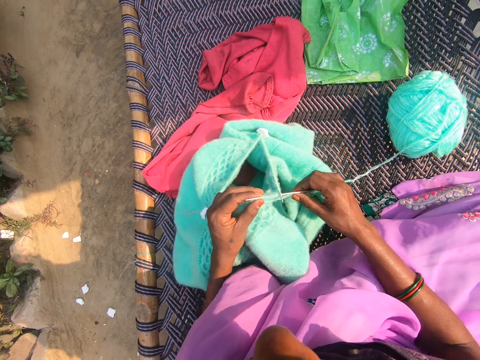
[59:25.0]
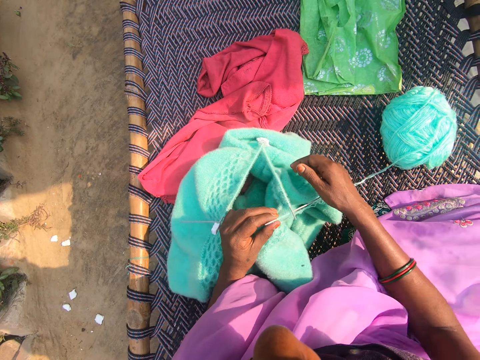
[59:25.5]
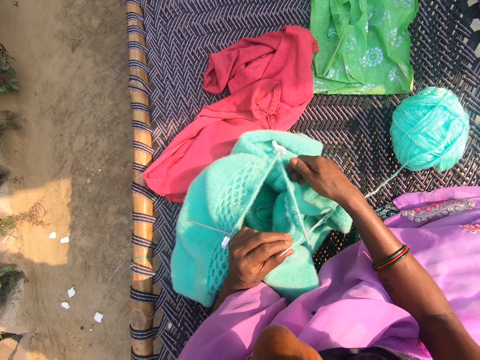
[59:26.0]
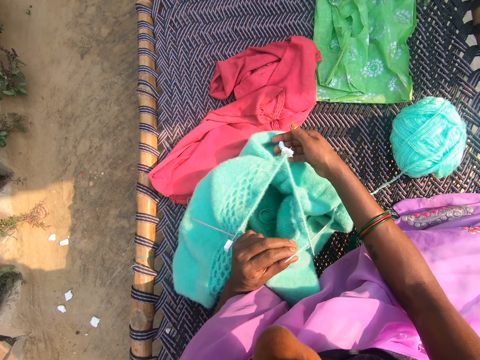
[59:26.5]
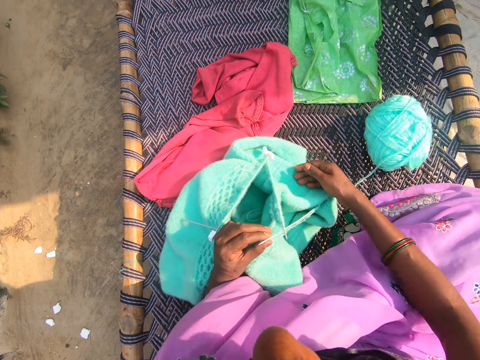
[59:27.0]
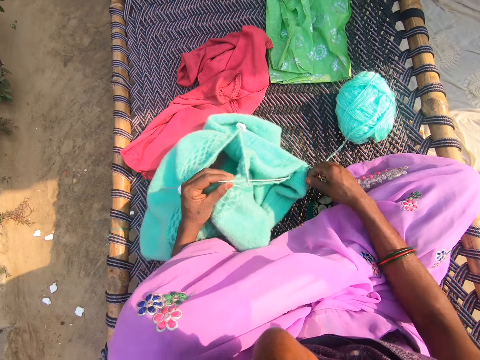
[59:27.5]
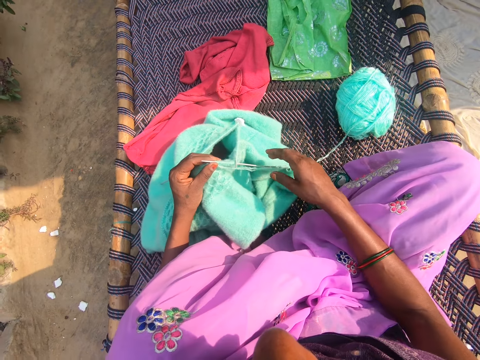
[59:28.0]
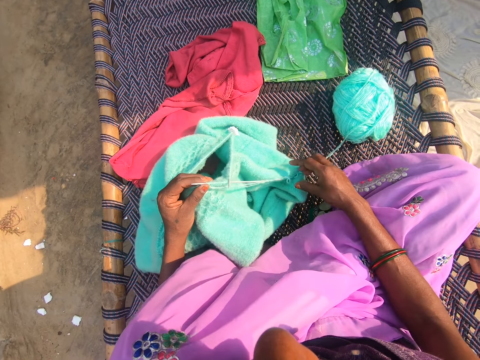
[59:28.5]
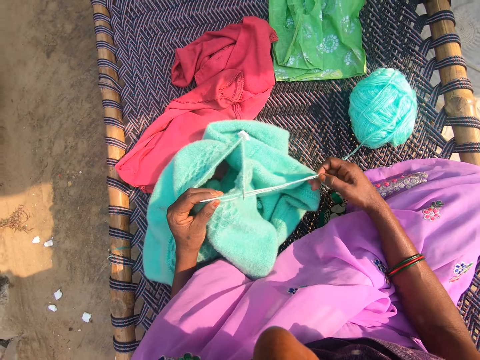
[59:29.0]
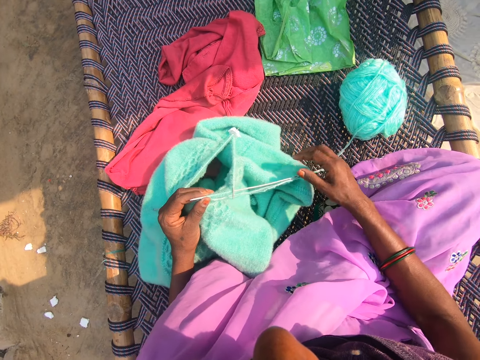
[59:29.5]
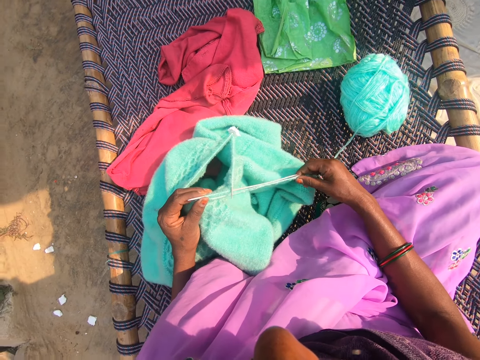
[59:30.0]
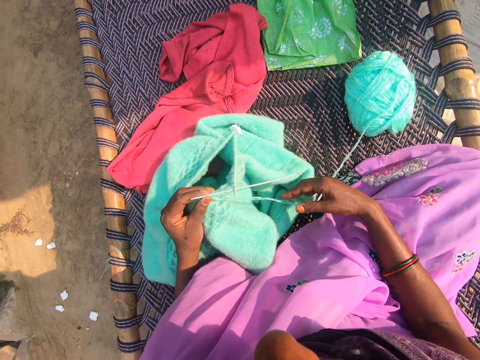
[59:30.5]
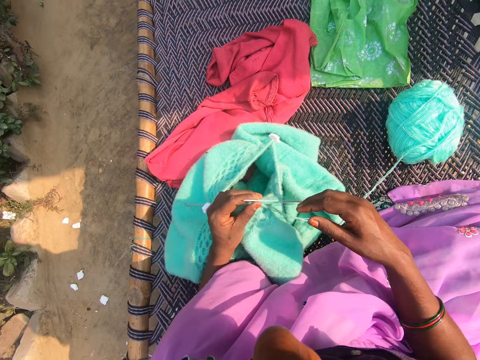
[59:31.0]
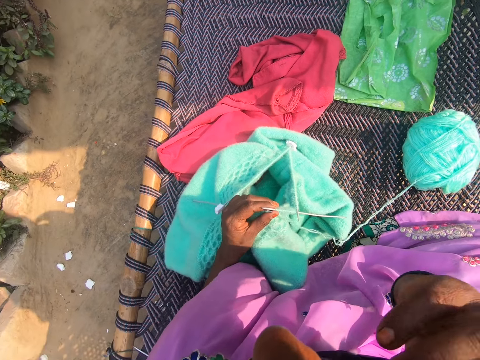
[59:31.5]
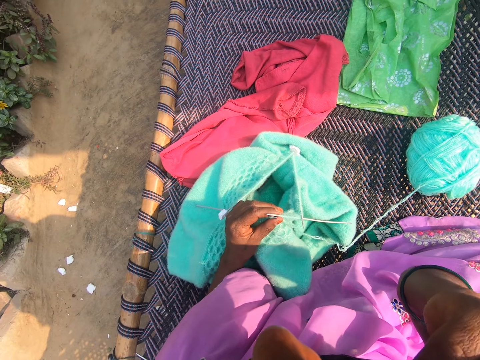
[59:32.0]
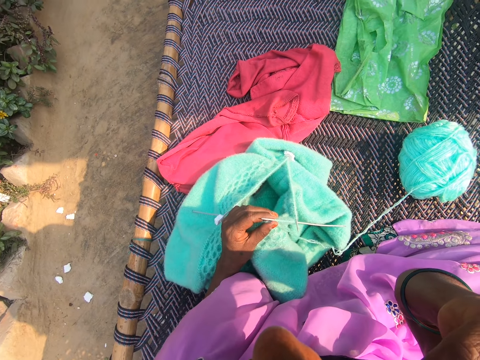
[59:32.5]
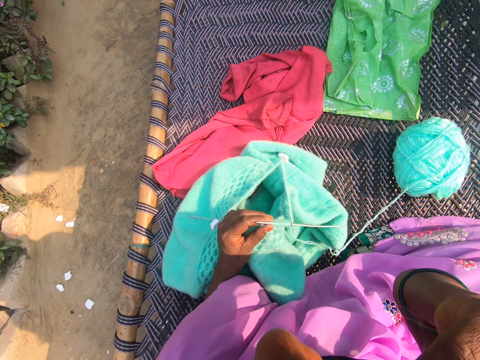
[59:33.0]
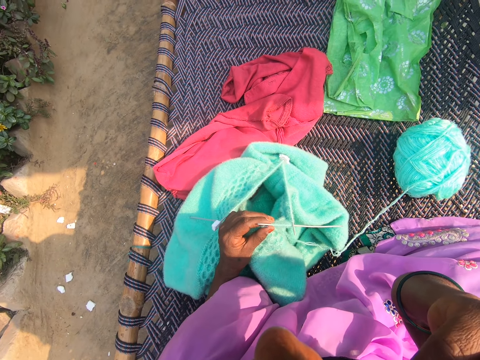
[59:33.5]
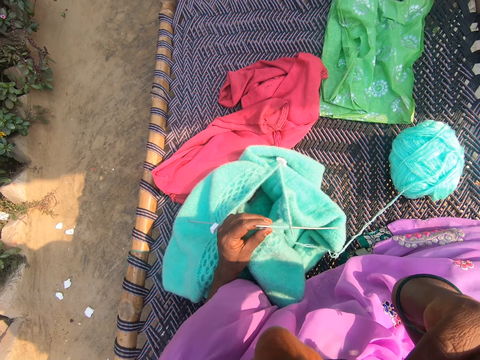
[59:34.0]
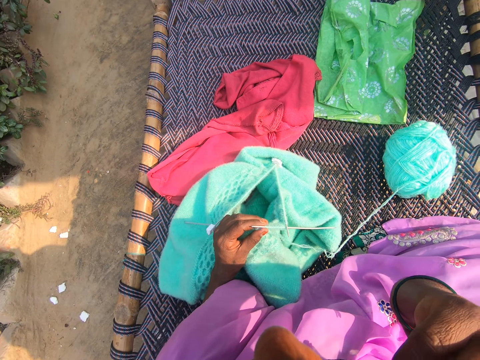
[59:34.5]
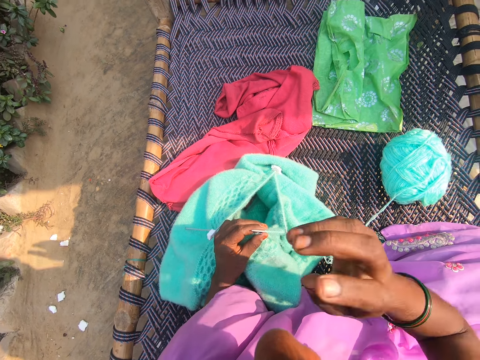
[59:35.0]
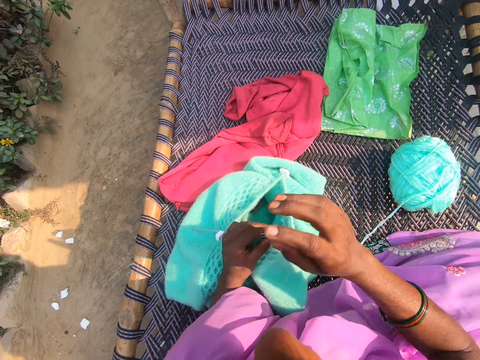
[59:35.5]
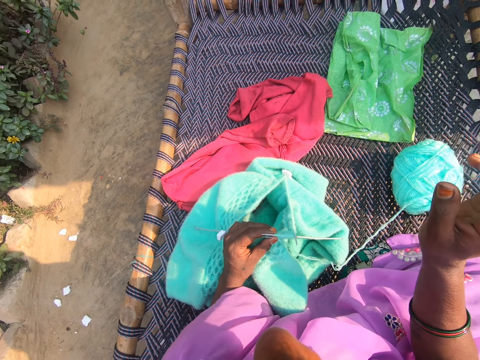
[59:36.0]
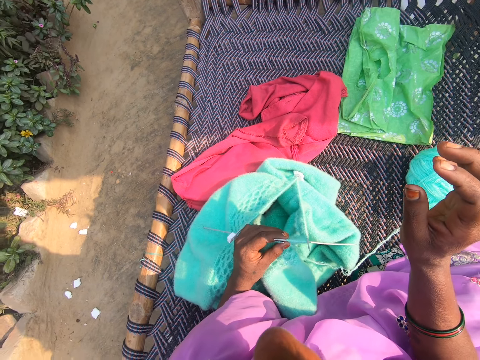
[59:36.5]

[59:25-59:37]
The camera wearer holds the crochet. She touches the sweater. She holds the thread. She lifts the hand. She touches her face.

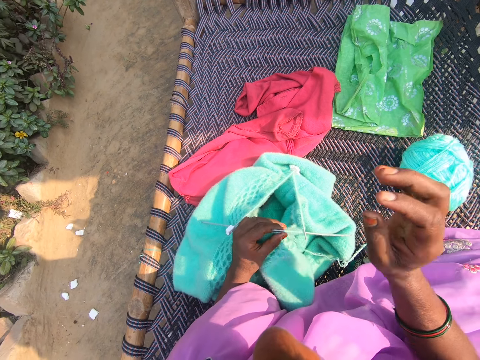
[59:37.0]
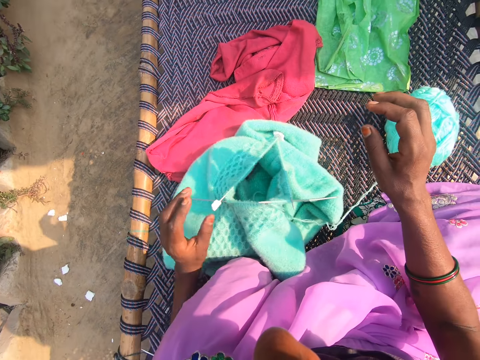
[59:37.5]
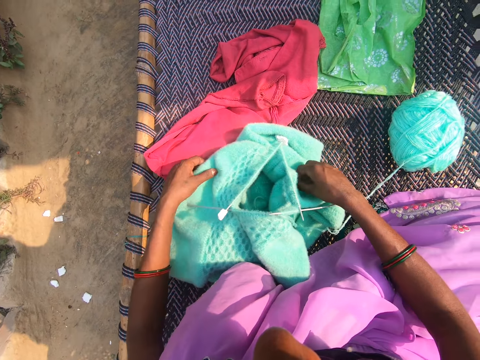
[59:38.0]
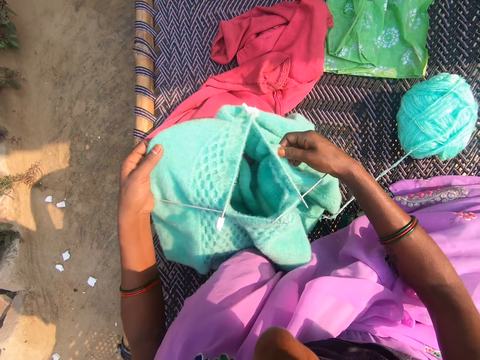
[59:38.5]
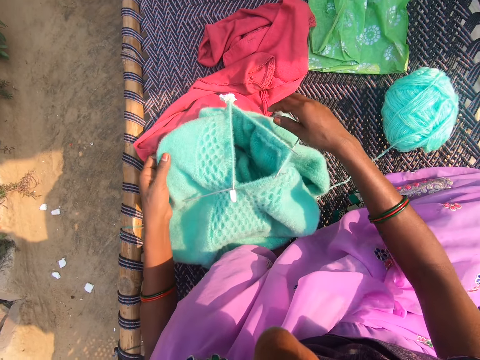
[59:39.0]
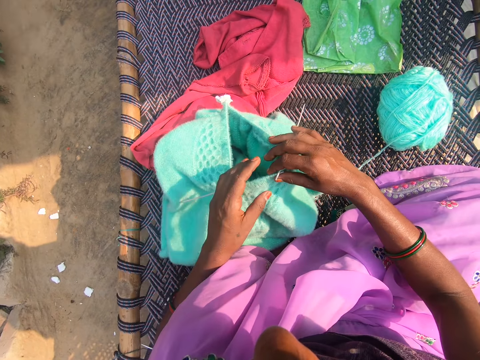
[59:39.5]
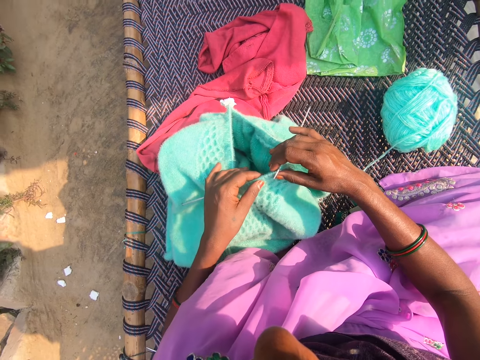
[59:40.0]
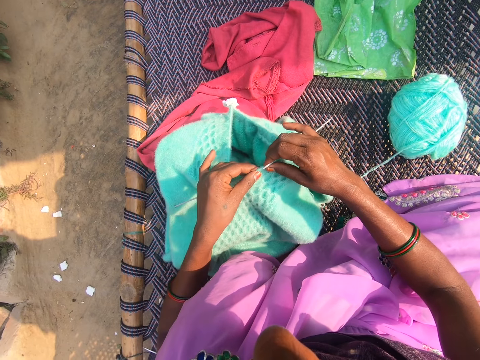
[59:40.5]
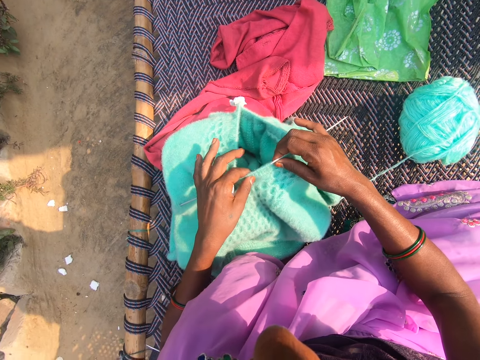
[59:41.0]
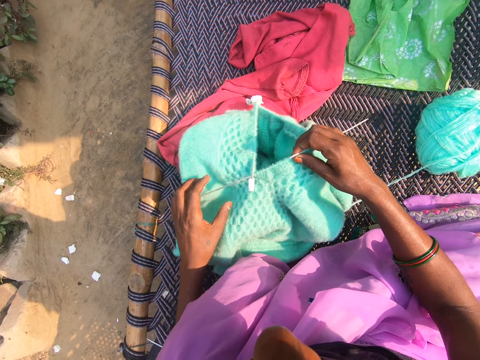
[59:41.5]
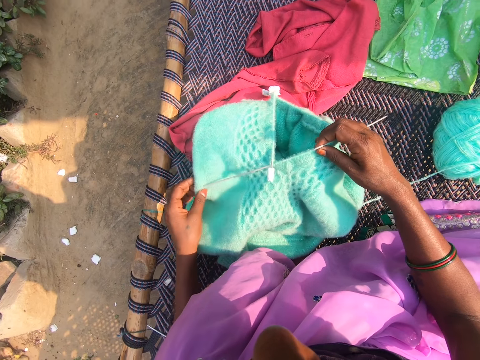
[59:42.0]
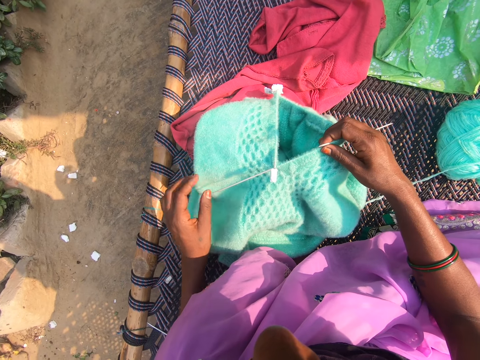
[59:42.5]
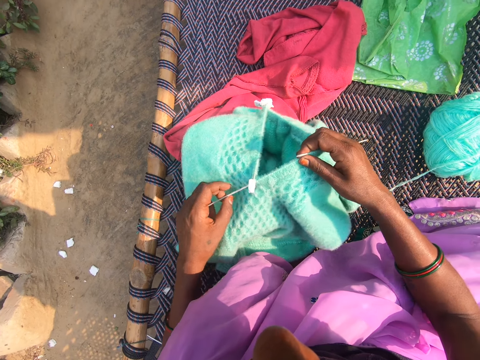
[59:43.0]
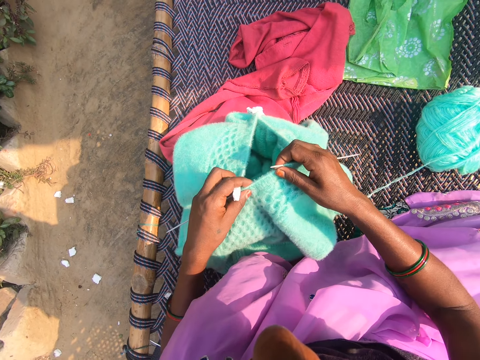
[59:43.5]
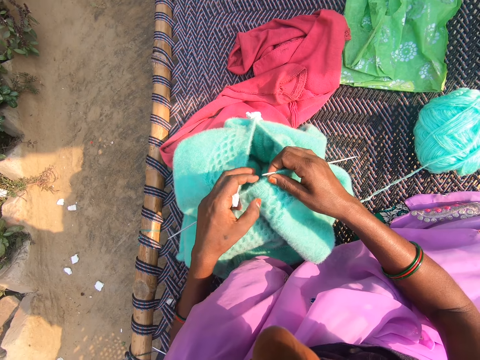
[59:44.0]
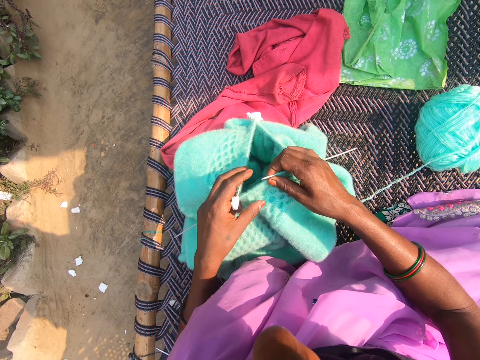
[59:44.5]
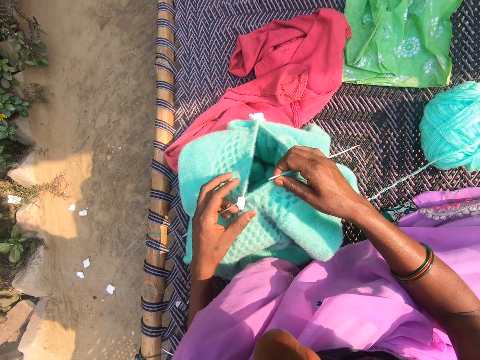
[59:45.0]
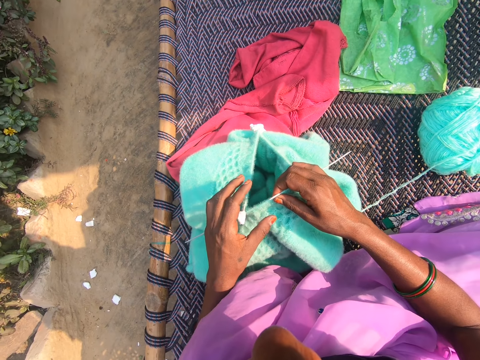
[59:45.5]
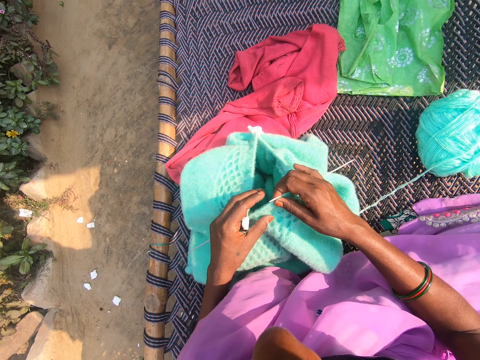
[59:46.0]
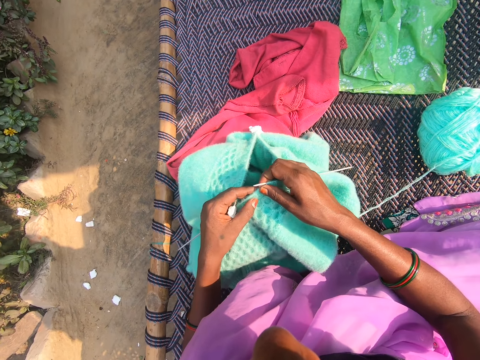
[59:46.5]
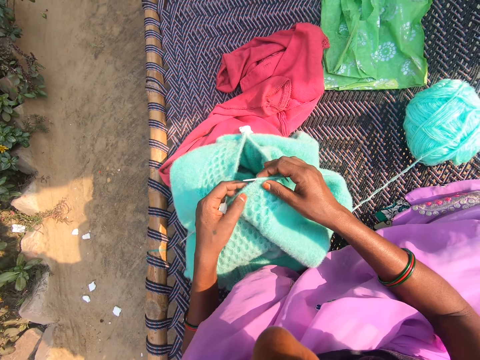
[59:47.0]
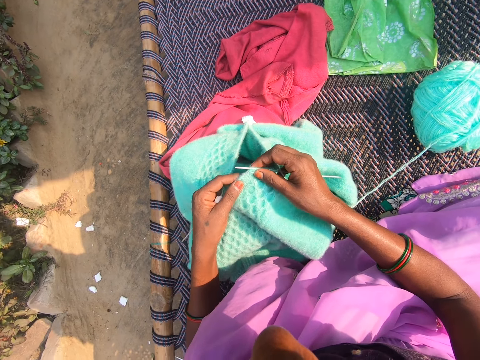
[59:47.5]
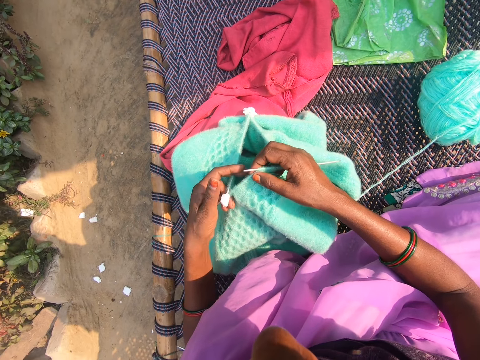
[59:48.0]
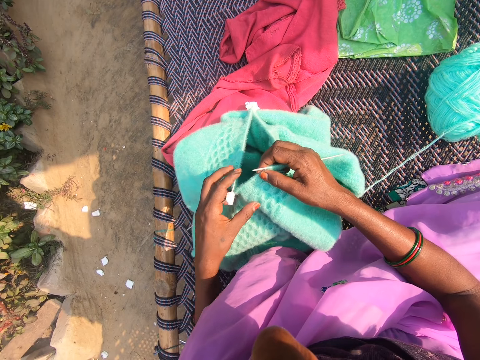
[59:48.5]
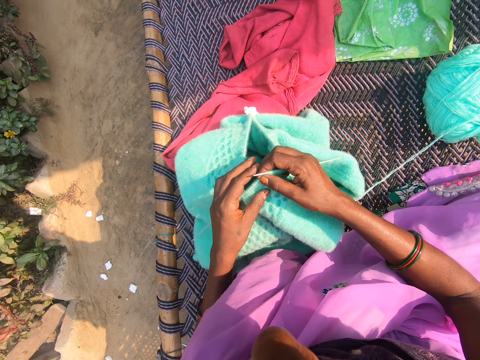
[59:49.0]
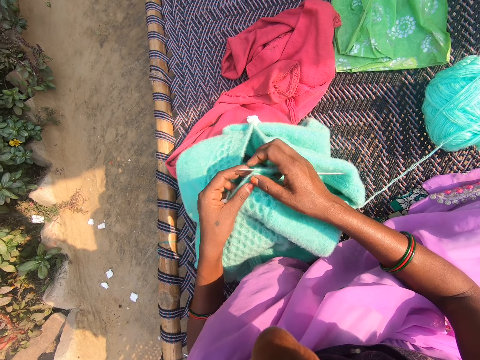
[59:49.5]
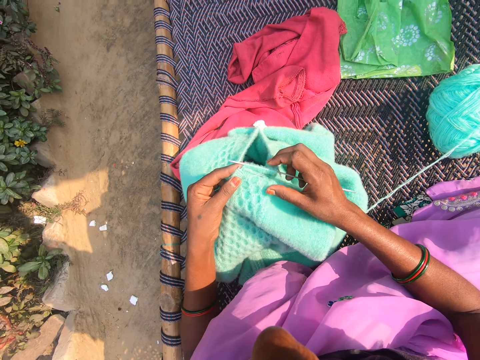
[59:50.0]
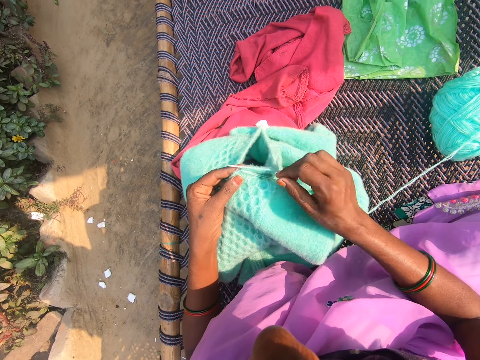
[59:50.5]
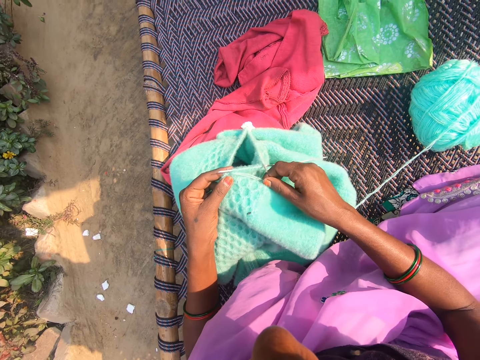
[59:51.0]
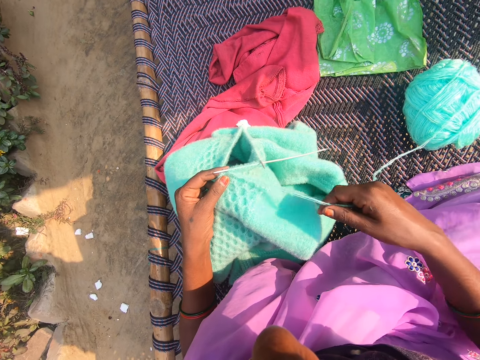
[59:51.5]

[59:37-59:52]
The camera wearer lifts the sweater. She adjusts the knitted garment in her hand. She puts the sweater on the woven seat. She holds the crochet. She moves the sweater. She touches the sweater. She holds the sweater. She touches the sweater. She holds the thread.
